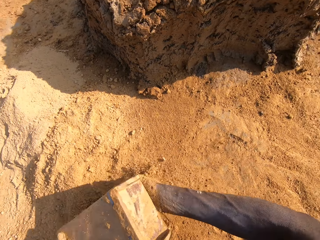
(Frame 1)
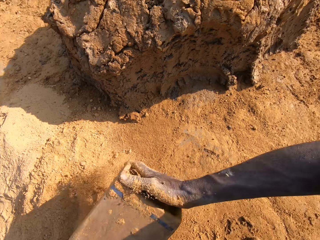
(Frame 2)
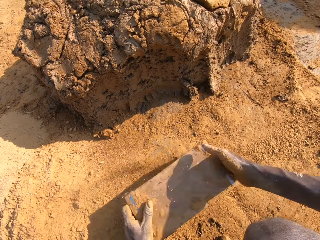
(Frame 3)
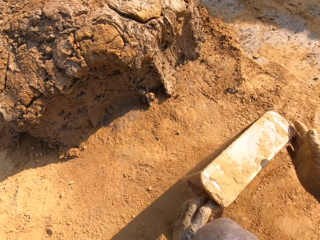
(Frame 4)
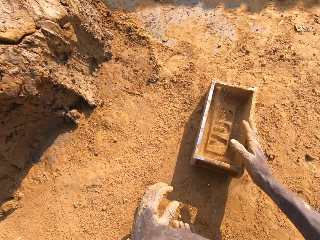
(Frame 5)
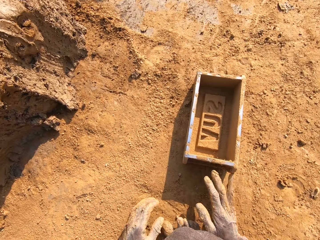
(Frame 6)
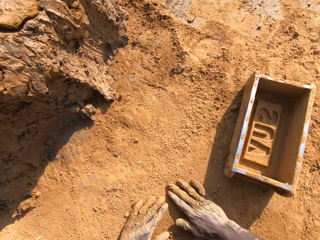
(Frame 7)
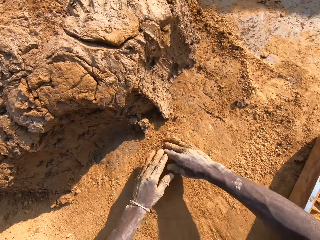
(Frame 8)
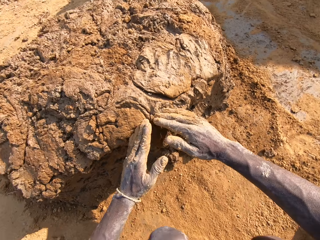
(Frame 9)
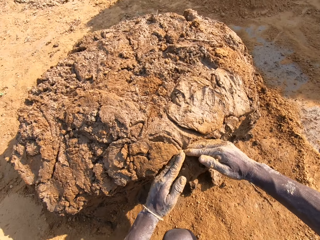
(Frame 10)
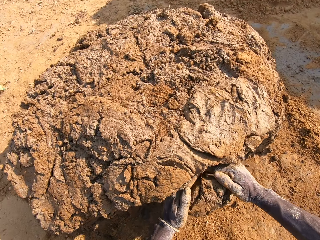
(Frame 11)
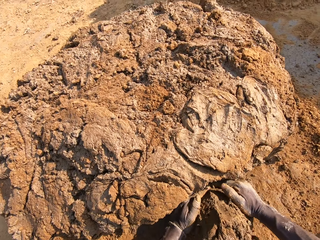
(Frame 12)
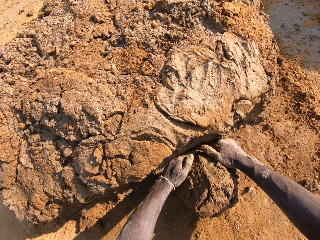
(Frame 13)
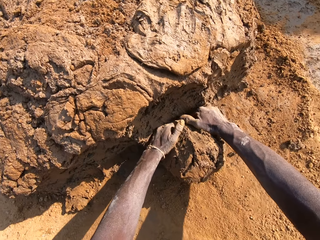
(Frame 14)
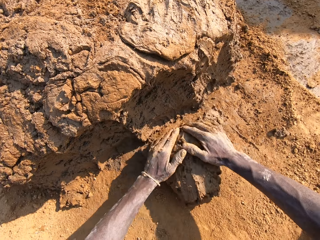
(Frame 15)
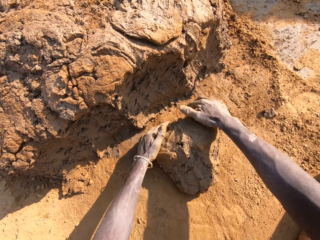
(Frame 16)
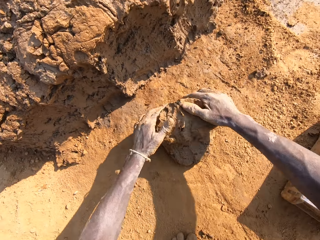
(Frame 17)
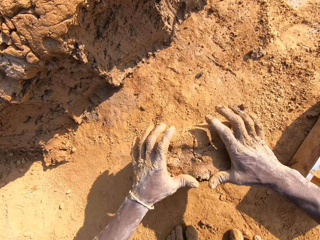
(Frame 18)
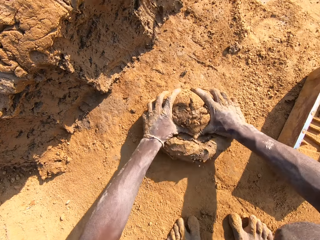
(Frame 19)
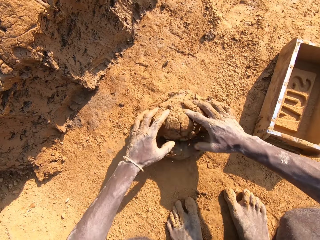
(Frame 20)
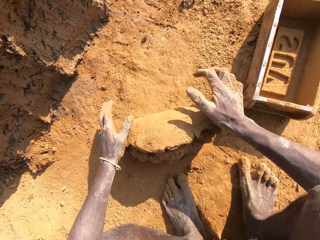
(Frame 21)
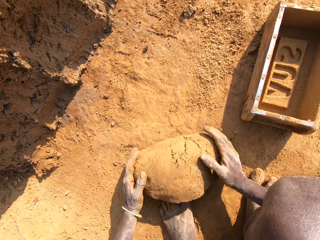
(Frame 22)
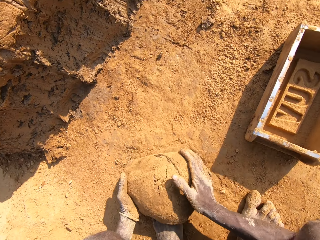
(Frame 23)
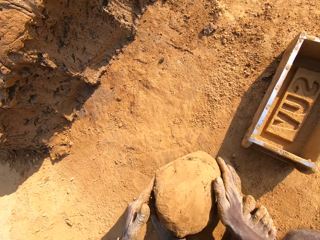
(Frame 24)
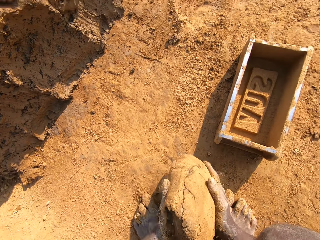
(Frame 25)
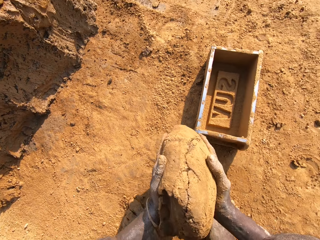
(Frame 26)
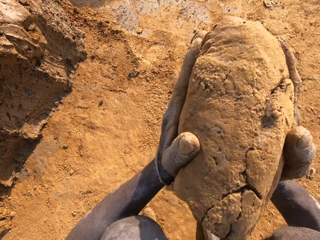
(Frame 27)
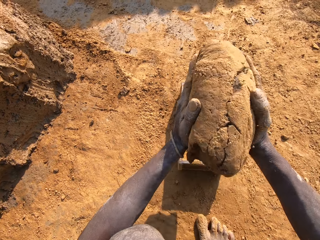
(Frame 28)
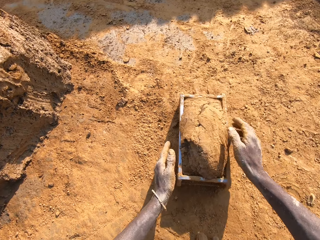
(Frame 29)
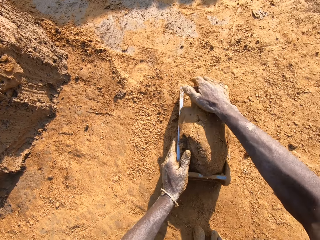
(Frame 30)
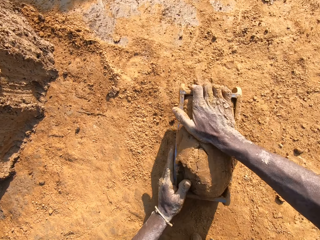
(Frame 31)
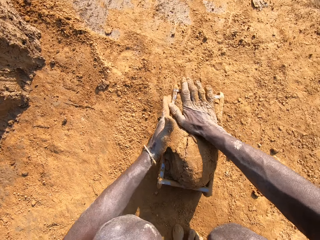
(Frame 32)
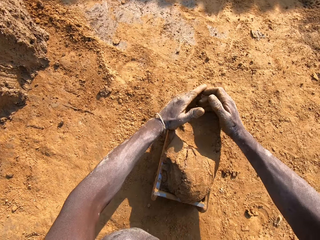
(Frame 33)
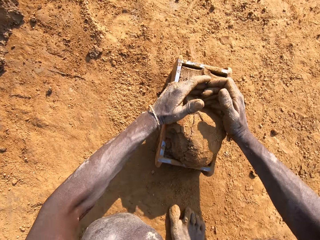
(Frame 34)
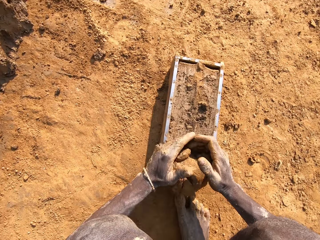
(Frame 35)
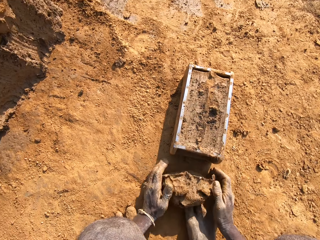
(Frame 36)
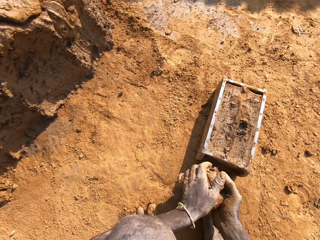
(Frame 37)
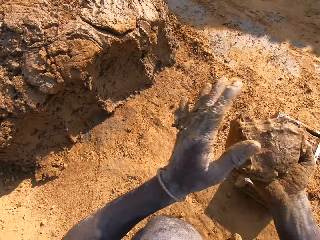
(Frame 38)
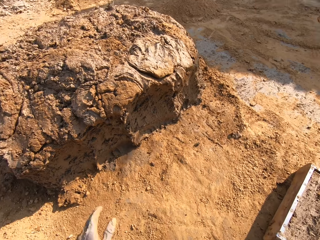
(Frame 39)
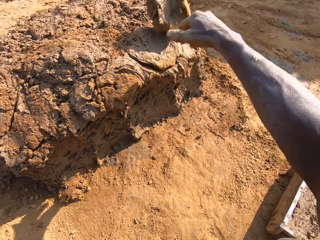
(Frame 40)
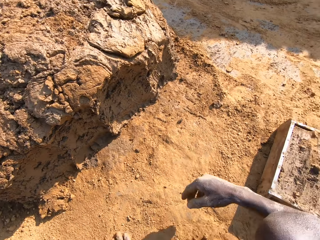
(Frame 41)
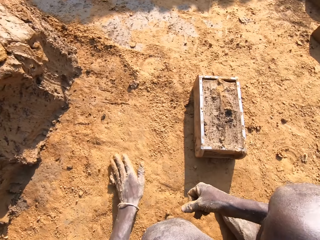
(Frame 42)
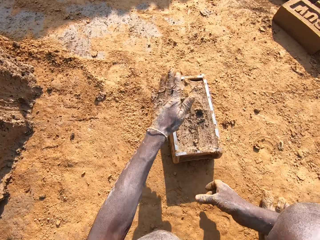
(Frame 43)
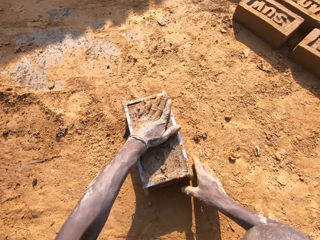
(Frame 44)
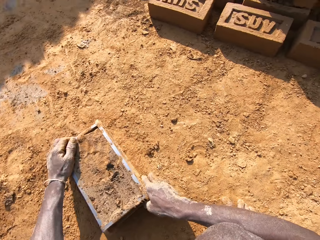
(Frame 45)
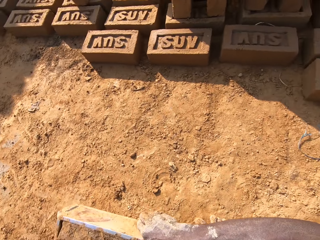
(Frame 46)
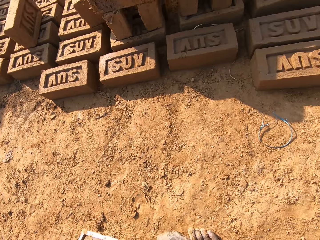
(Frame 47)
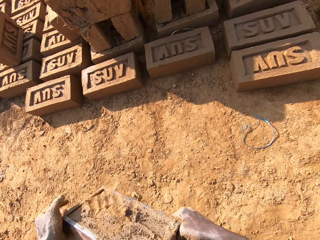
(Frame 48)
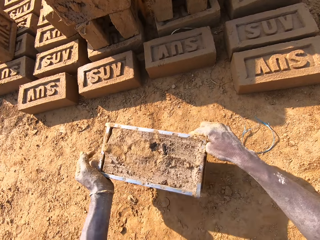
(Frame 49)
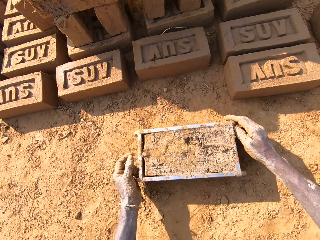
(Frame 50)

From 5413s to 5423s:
The camera wearer pours the sand in the mould container or brick mould on the floor. He puts the mould container on the floor. He cuts the mud with his hands. He molds the clay on the floor. He mixes the mud with soil. He throws the mould into the mould container. He scrapes off the excess mould with his hands. He cuts the mud in the brick mould. He throws the excess mould on the clay.

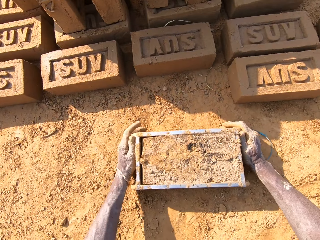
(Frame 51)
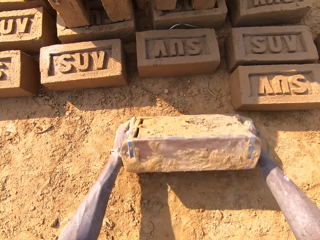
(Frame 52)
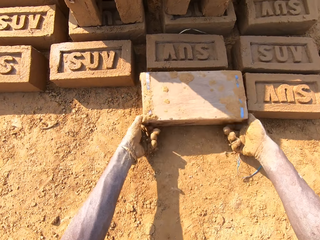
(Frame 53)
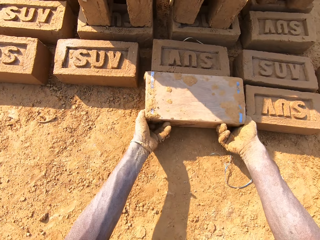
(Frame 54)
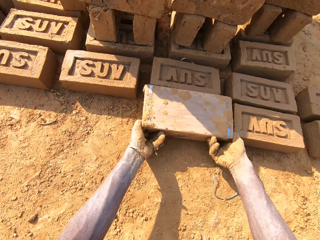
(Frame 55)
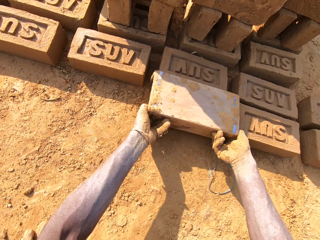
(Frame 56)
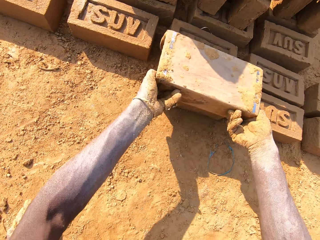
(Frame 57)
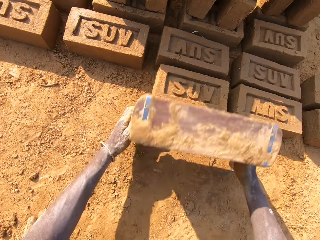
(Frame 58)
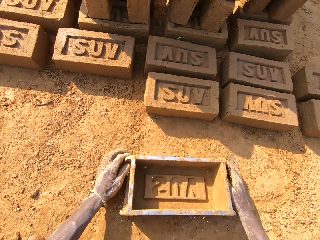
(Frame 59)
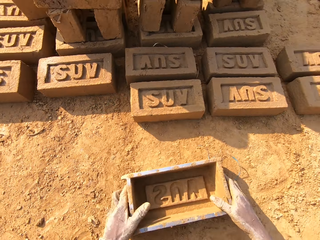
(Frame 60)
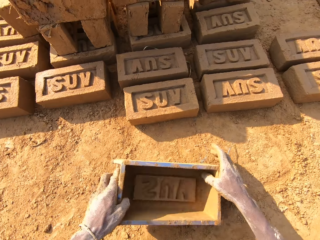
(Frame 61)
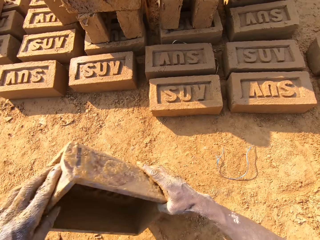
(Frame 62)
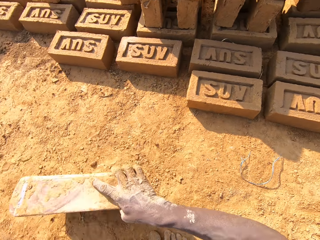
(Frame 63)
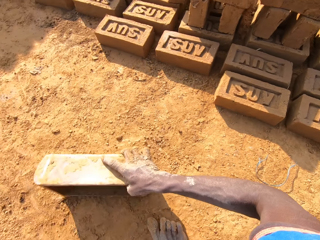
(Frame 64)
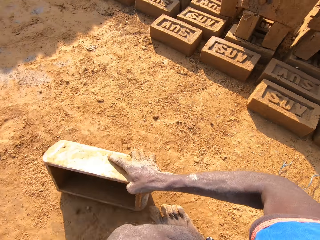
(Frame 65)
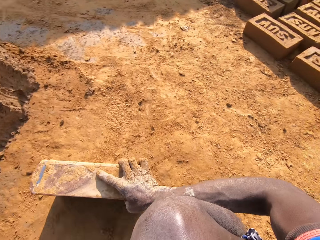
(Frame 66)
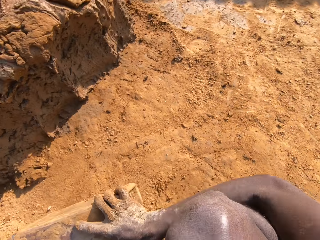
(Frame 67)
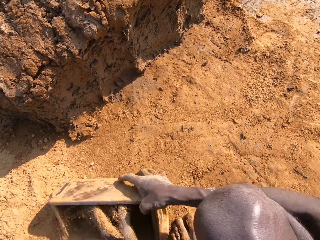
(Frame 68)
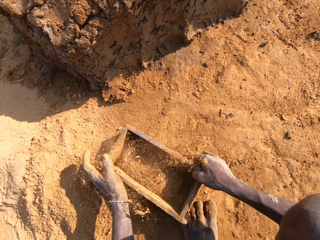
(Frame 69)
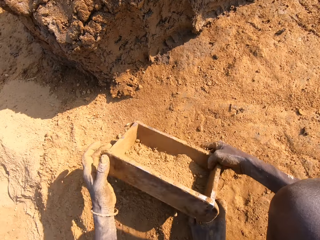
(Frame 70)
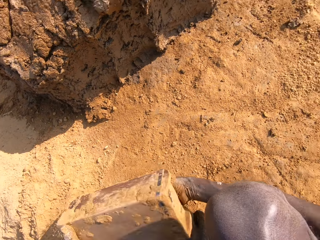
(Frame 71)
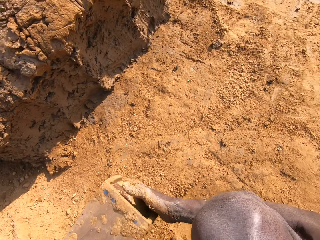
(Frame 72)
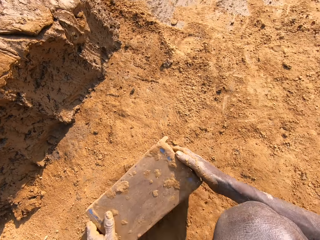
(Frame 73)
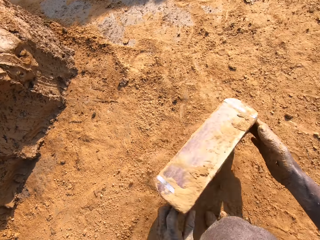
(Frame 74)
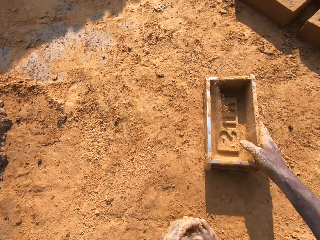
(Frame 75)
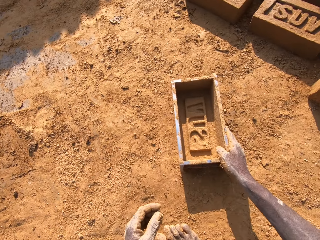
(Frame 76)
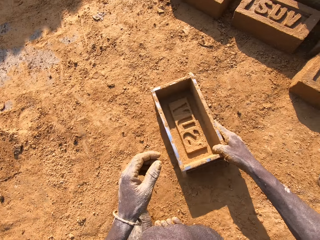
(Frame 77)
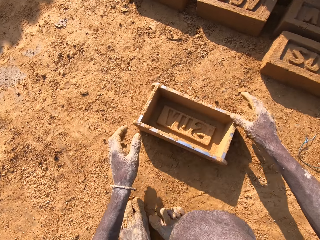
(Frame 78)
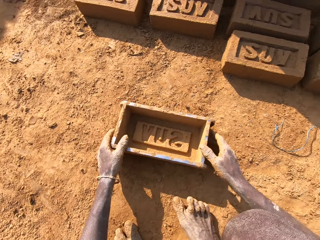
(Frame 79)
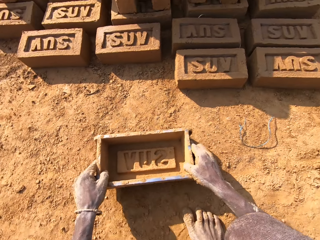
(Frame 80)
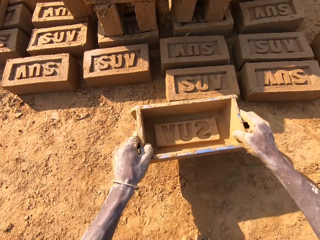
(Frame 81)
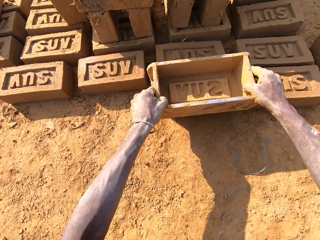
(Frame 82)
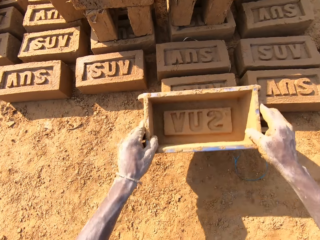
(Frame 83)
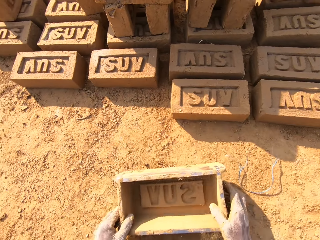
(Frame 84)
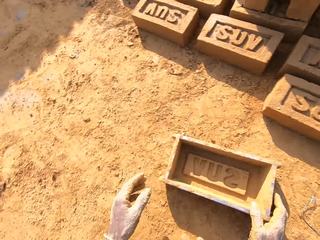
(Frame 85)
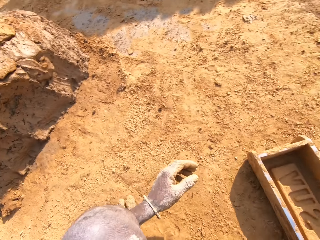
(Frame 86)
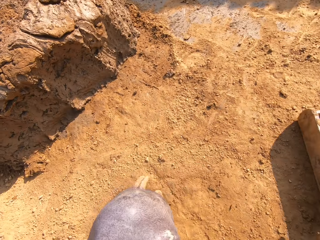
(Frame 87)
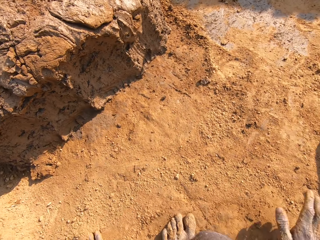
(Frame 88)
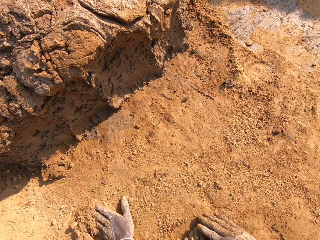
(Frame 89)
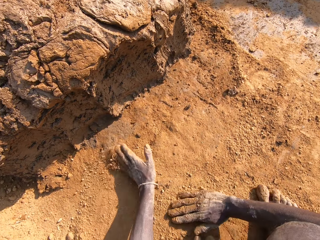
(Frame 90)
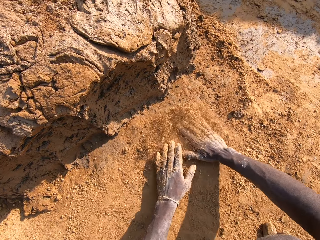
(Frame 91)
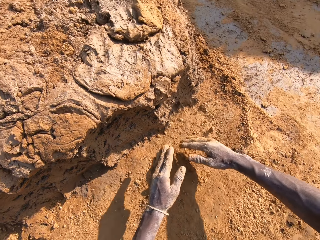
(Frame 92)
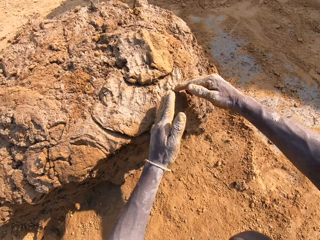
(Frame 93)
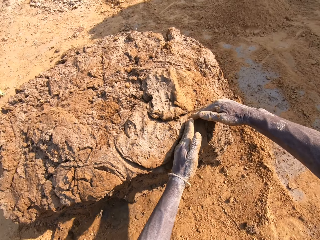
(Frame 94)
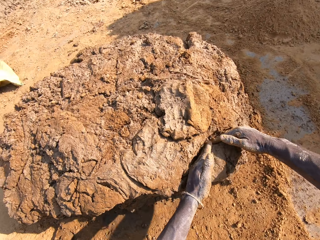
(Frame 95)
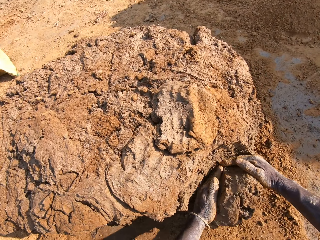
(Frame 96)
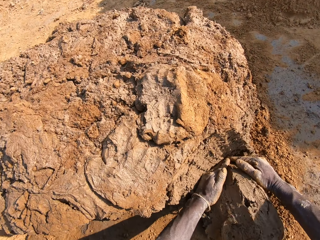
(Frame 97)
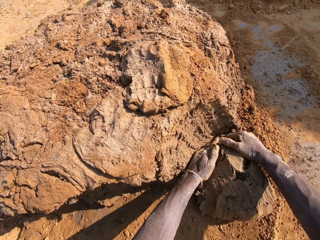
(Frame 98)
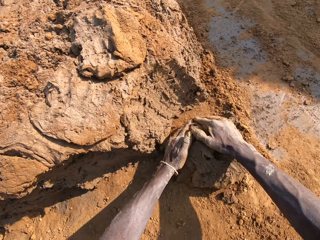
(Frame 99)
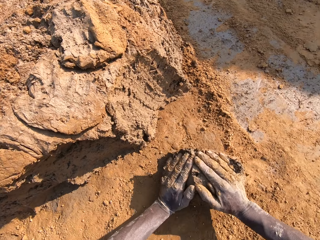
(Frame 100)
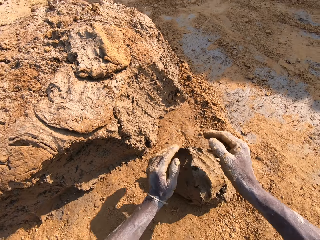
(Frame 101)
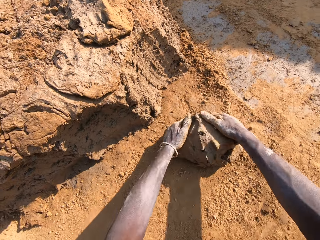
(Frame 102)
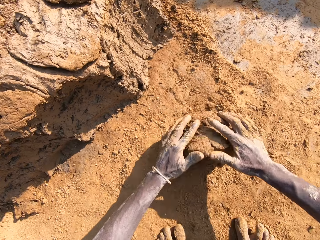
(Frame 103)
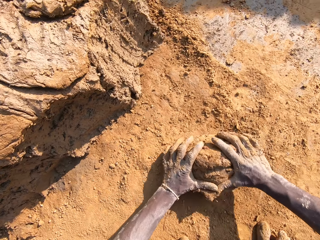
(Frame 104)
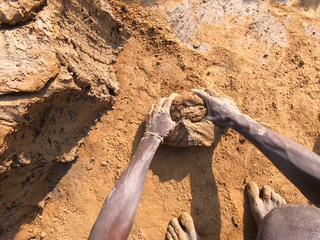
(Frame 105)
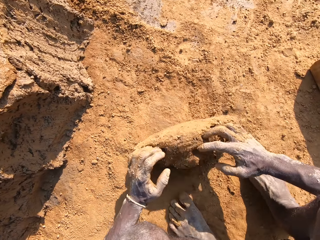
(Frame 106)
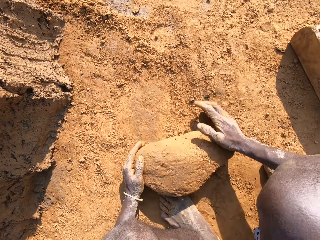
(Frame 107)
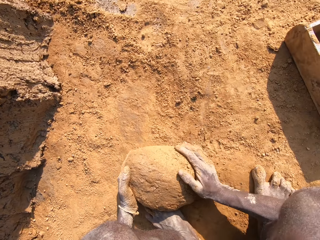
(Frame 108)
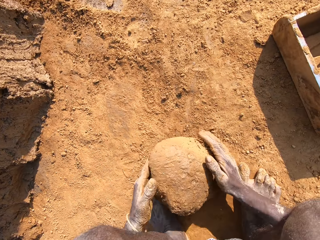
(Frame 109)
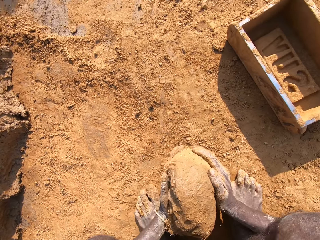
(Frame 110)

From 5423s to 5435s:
The camera wearer puts the brick to the ground. He molds the mould in the container on the floor. He pulls the brick mould. He fills the mould container with sand. He pours the sand in the mould container on the floor. He puts the mould container on the floor. He cuts the mud with his hands. He molds the clay on the floor. He mixes the mud with soil.
